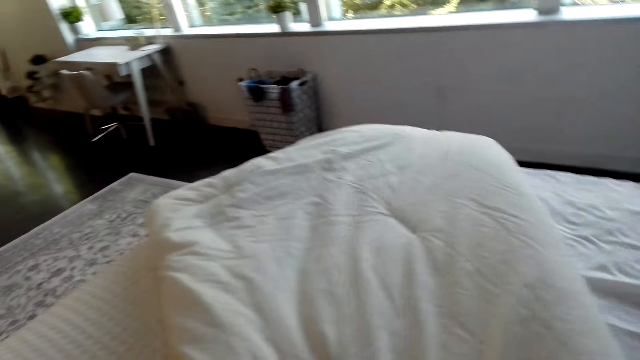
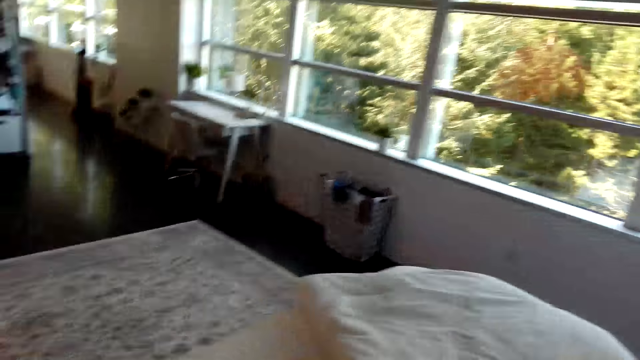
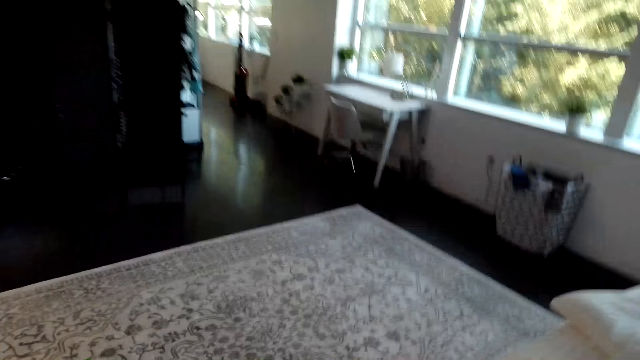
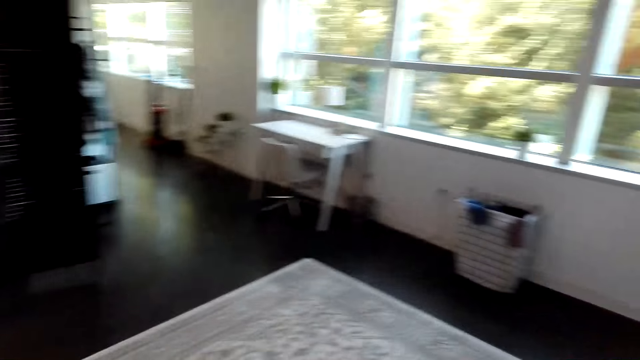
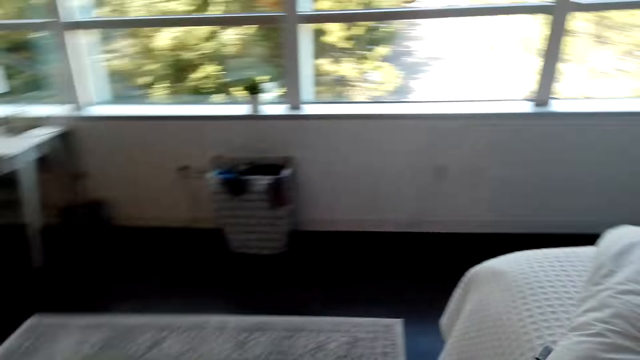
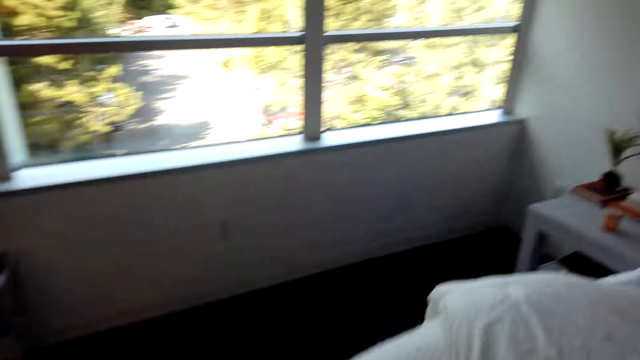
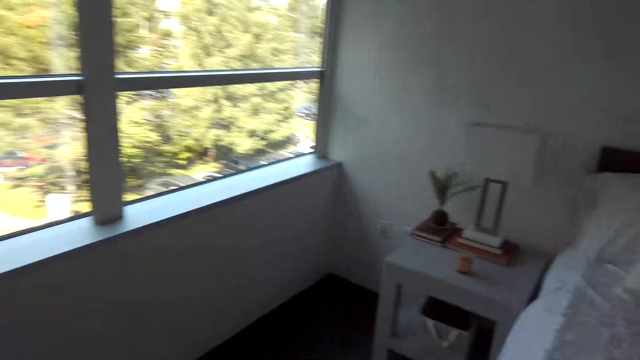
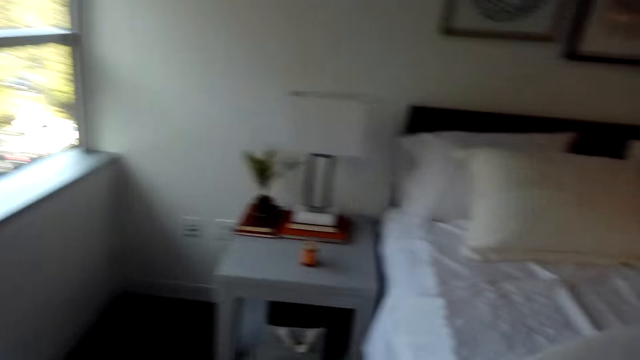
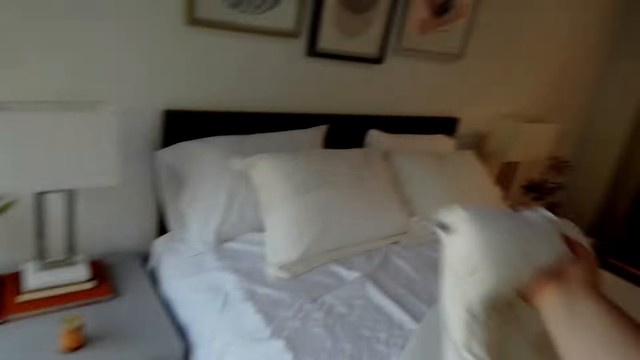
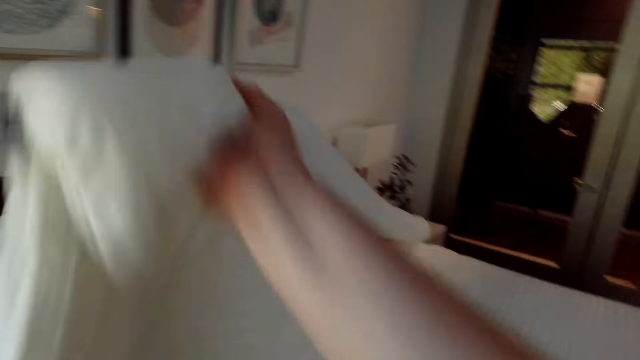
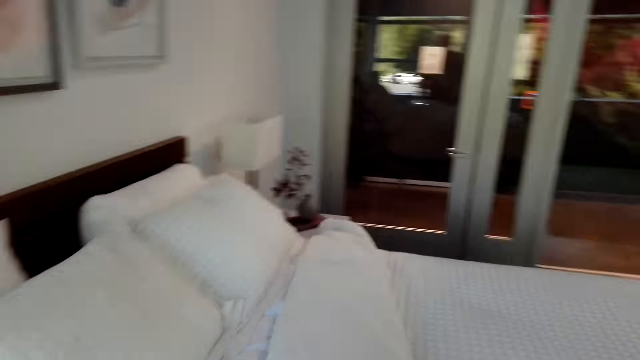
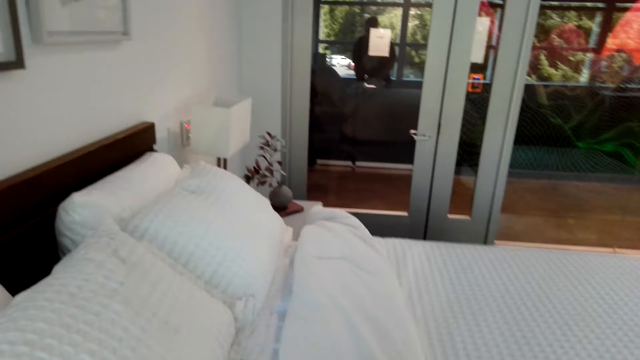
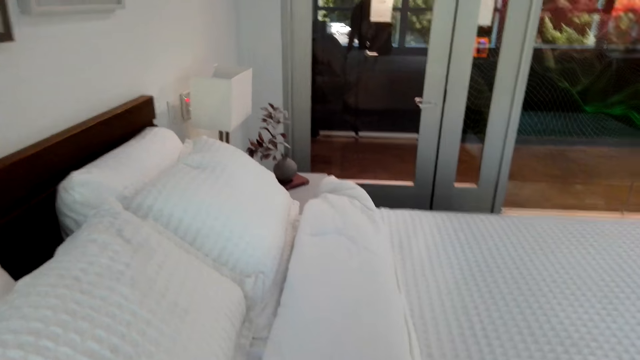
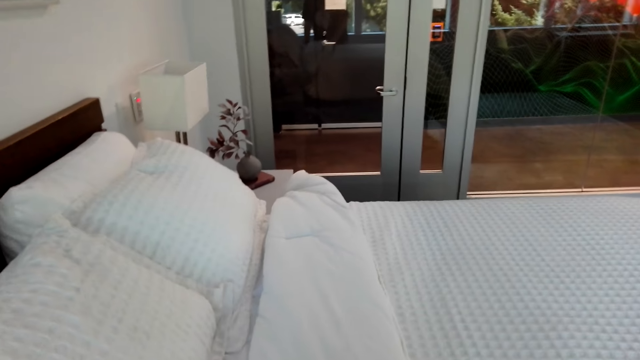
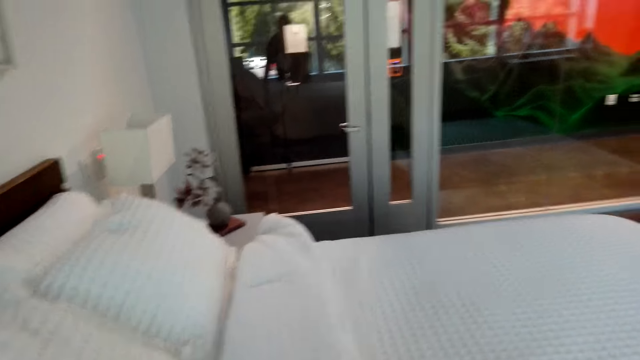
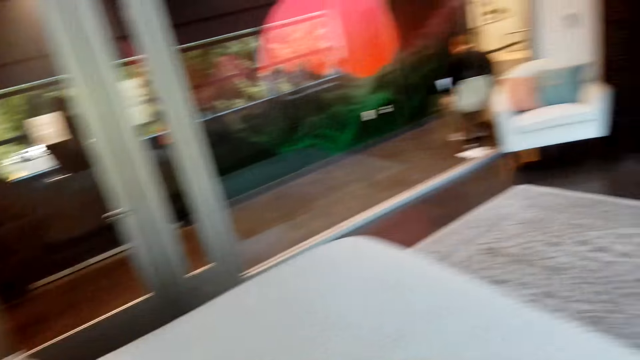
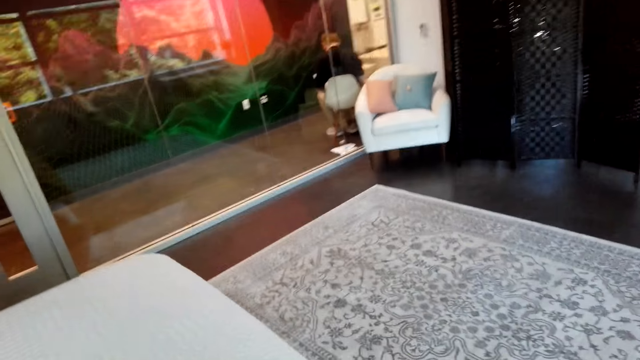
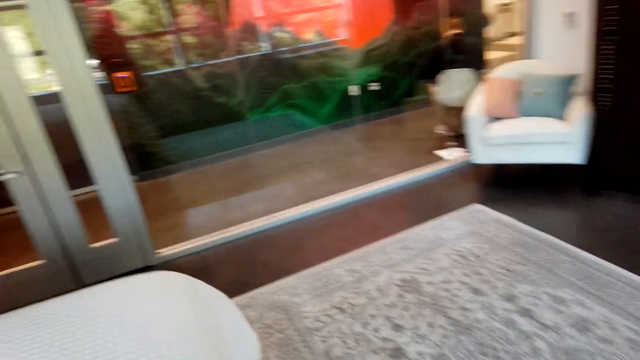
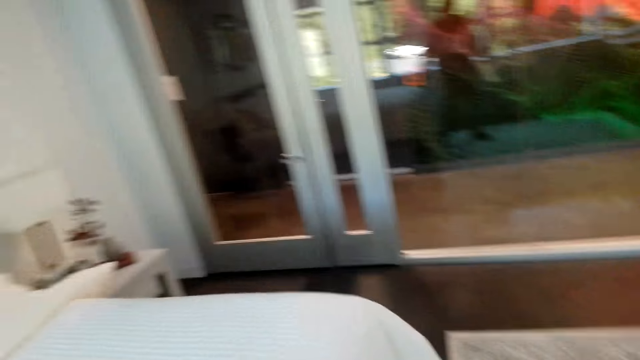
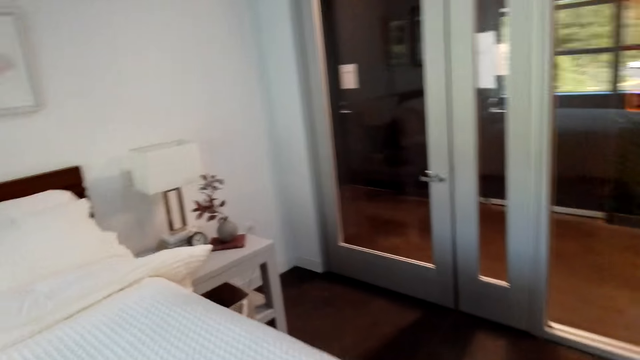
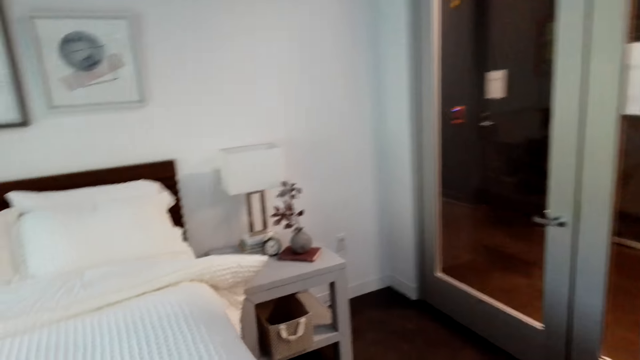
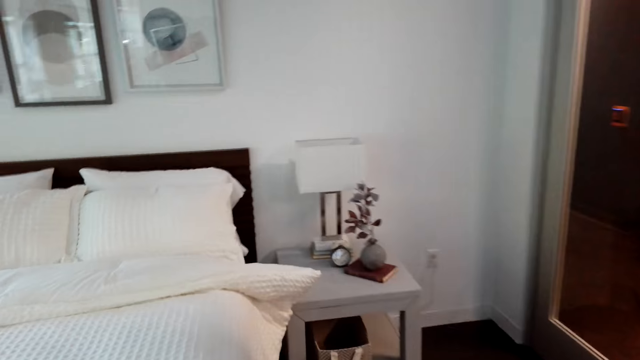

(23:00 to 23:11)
The camera wearer walks in the room. They spread the bed. They straighten the duvet. They walk in the room.

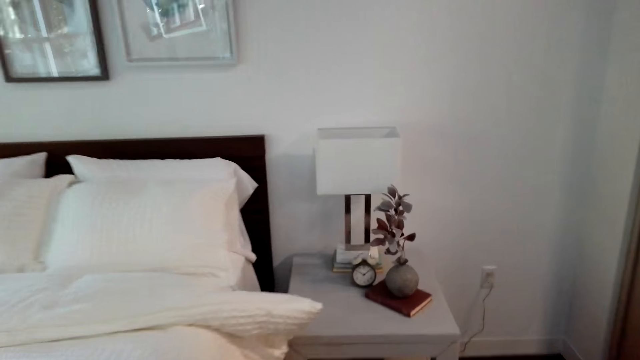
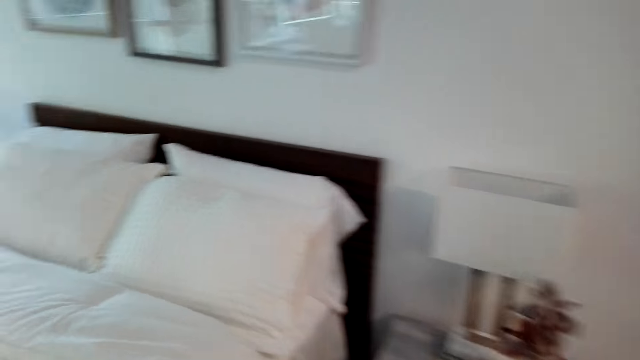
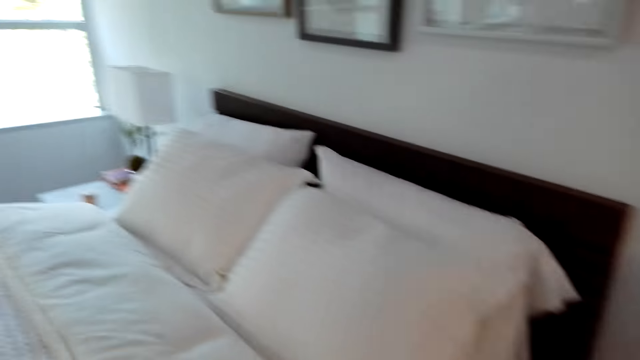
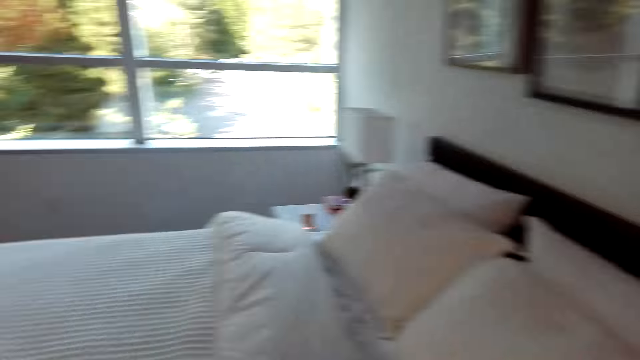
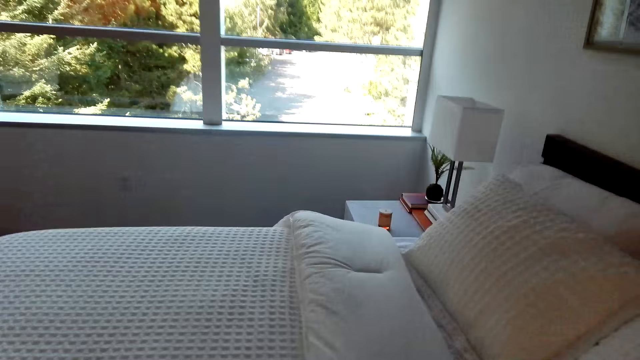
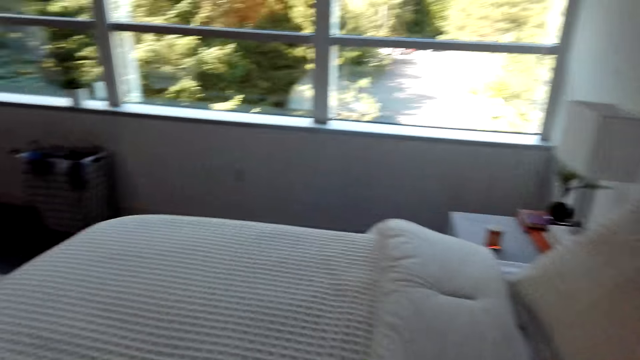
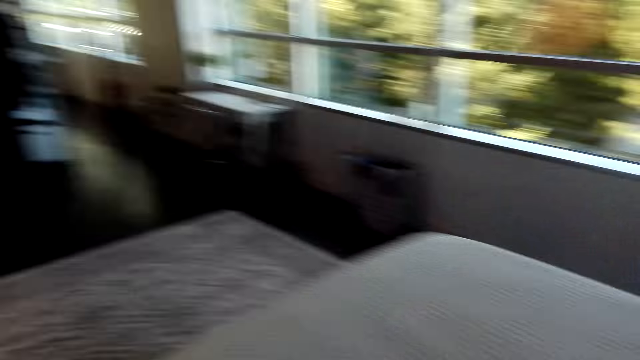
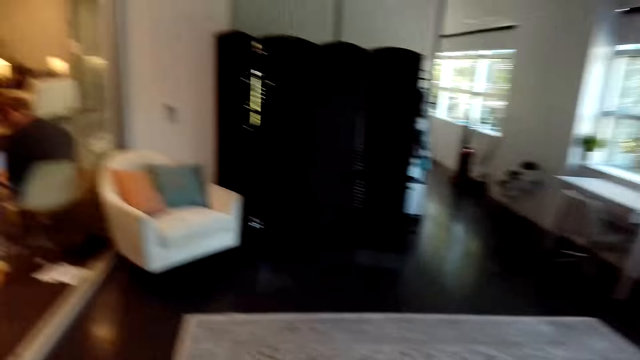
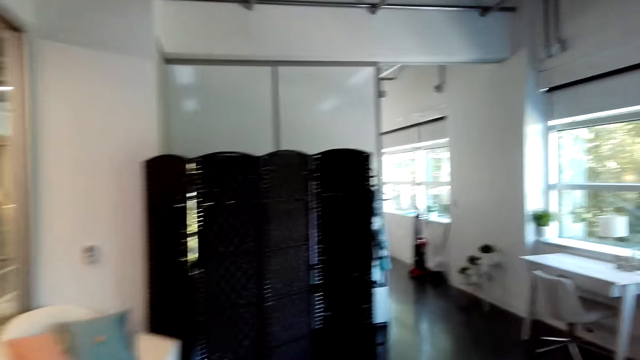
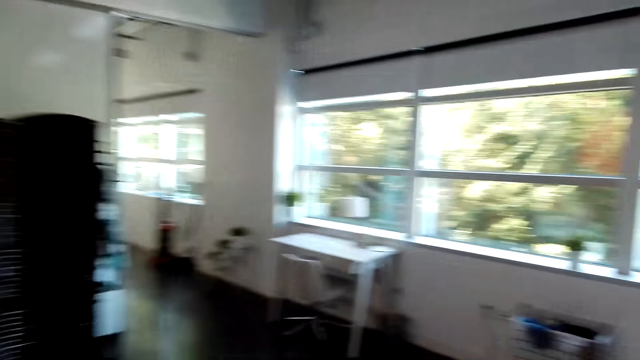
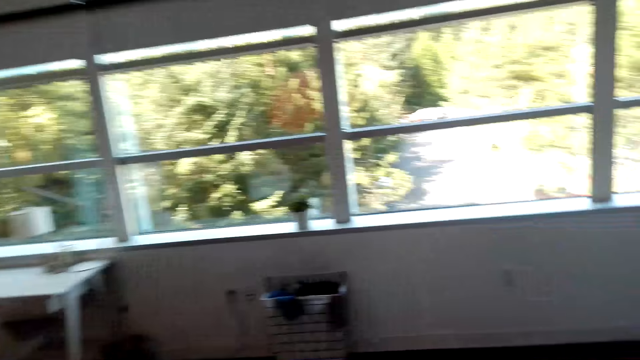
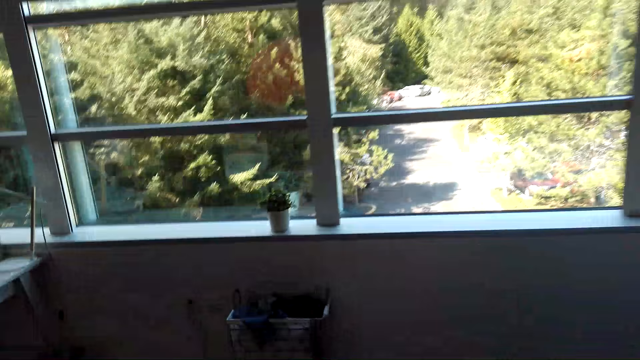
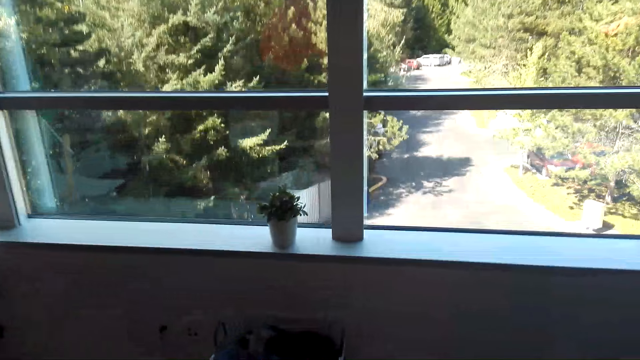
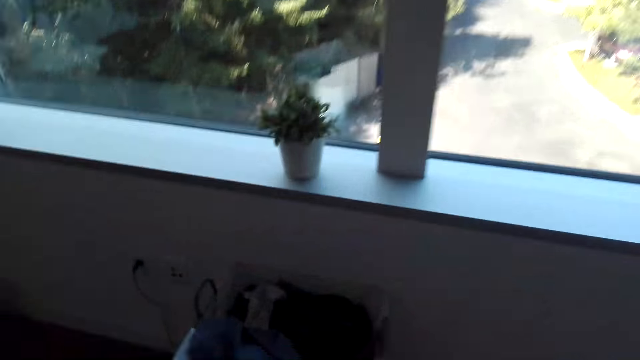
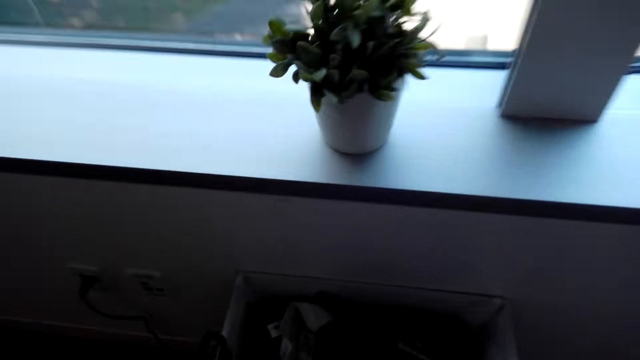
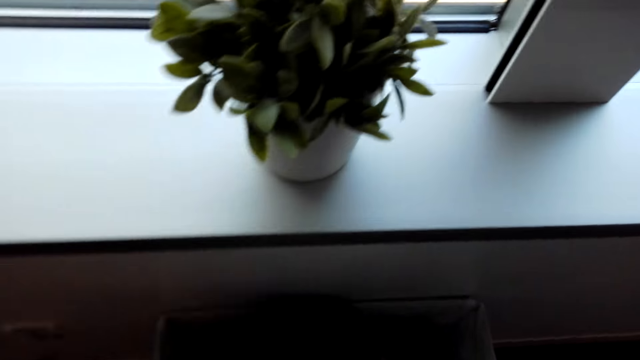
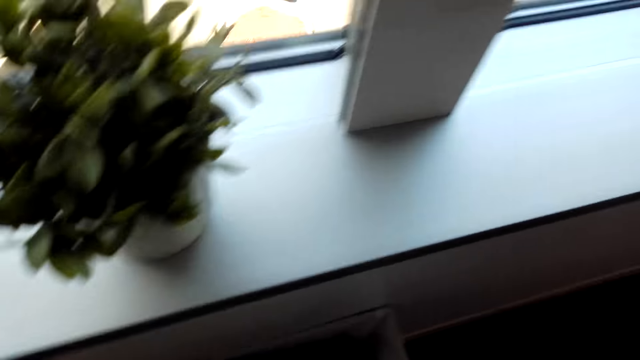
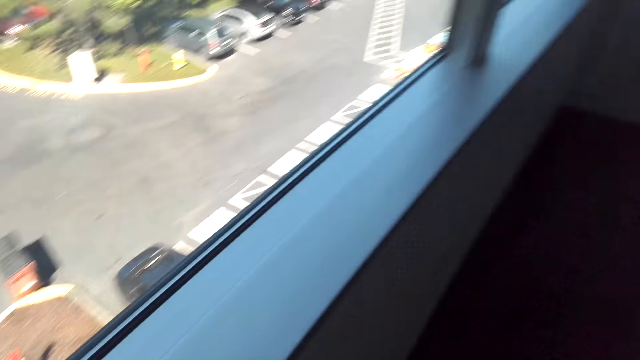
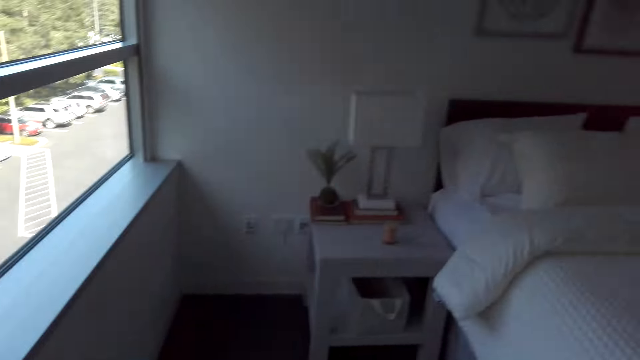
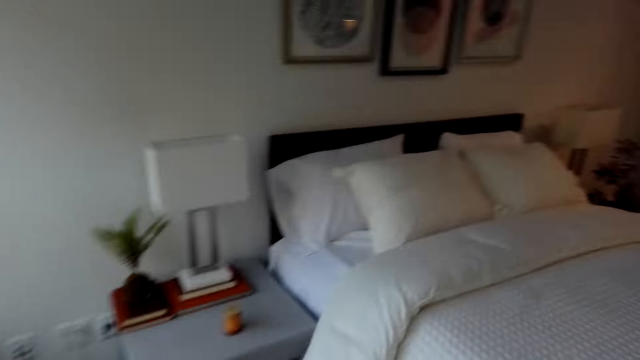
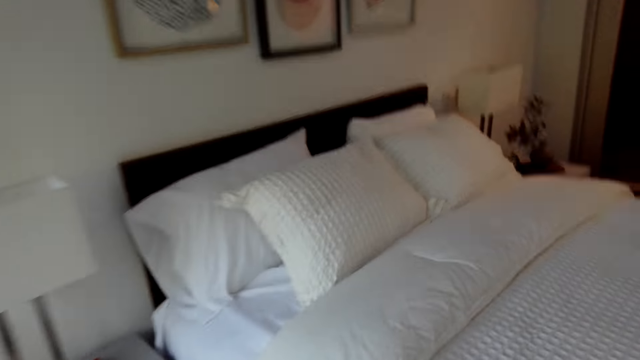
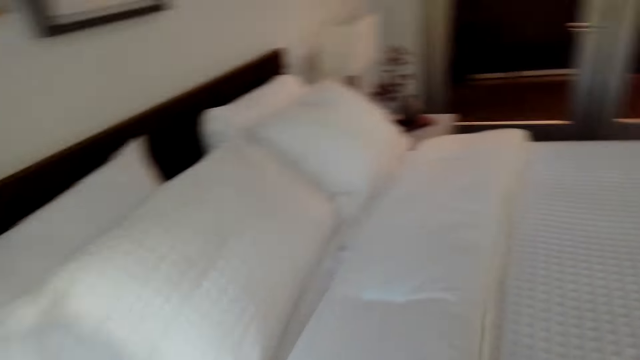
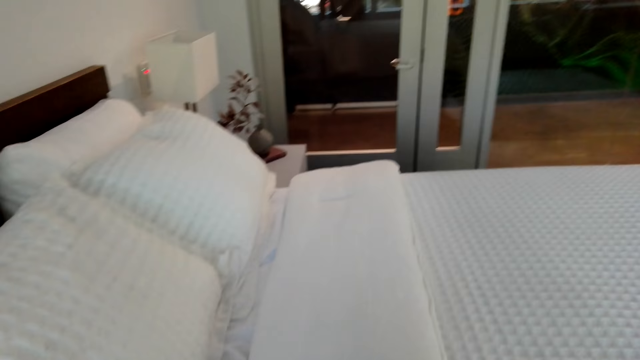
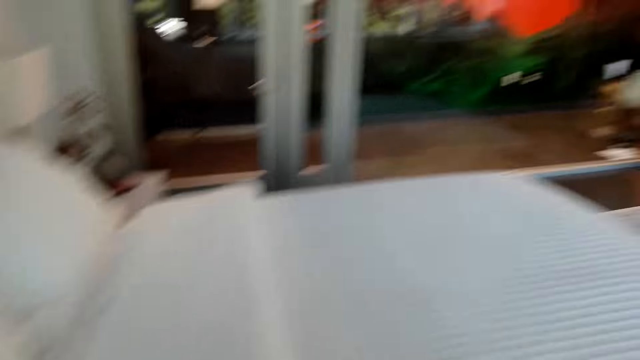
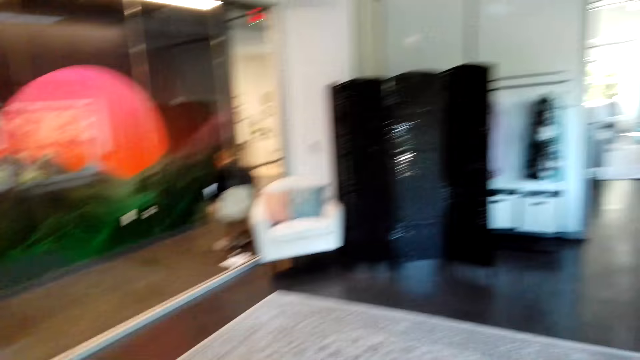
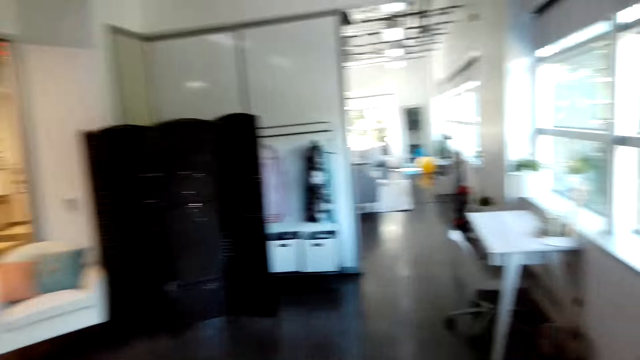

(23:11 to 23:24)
The camera wearer spreads the bed. They walk in the room.
